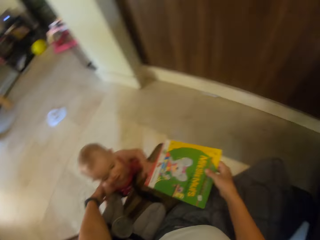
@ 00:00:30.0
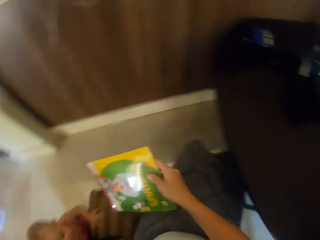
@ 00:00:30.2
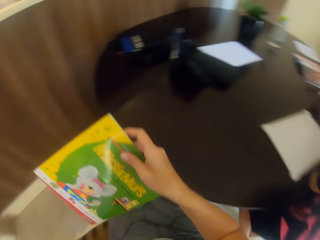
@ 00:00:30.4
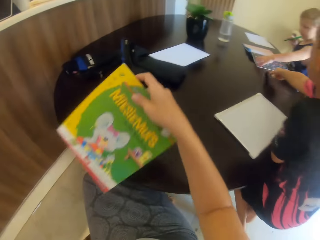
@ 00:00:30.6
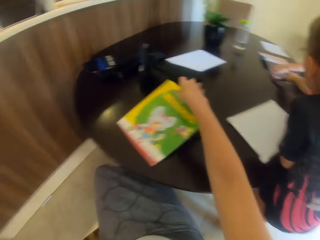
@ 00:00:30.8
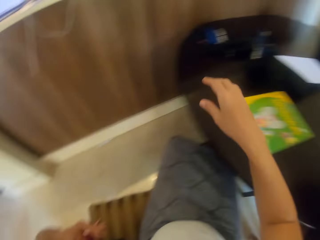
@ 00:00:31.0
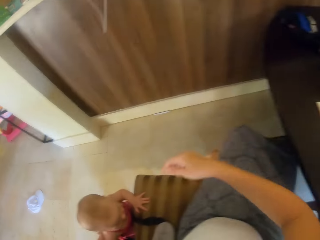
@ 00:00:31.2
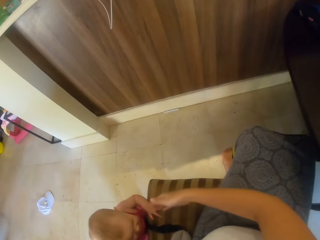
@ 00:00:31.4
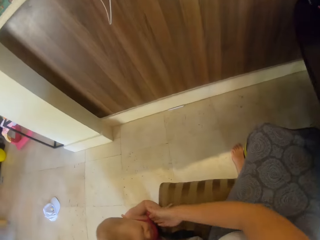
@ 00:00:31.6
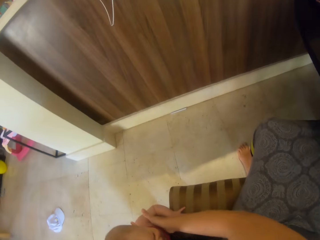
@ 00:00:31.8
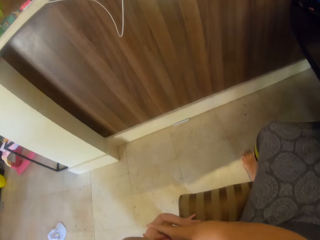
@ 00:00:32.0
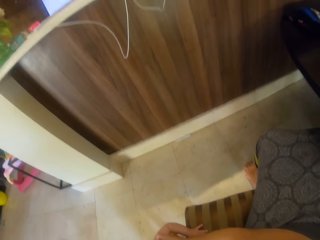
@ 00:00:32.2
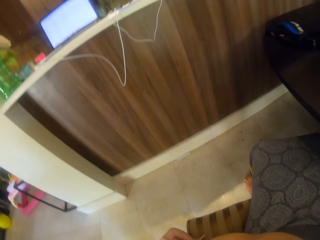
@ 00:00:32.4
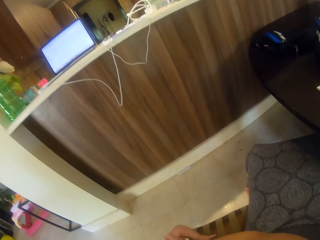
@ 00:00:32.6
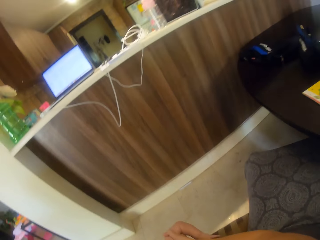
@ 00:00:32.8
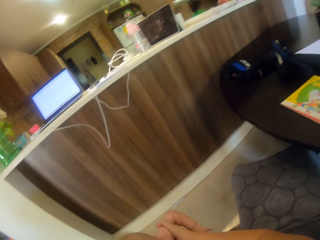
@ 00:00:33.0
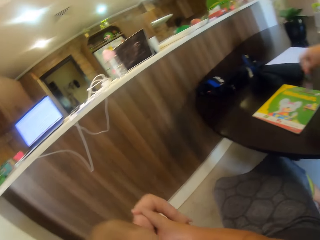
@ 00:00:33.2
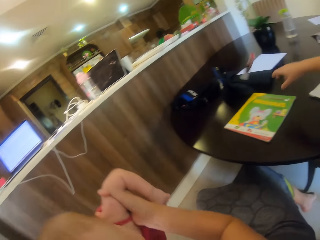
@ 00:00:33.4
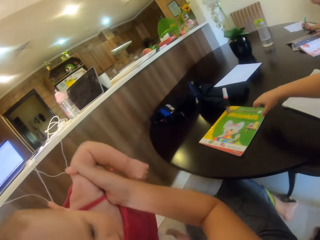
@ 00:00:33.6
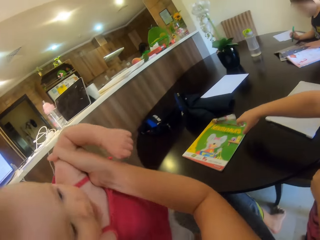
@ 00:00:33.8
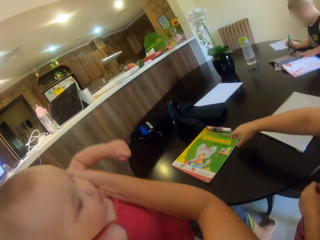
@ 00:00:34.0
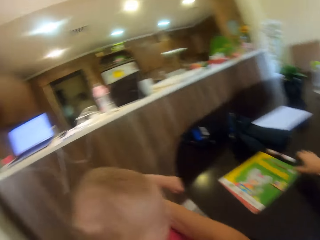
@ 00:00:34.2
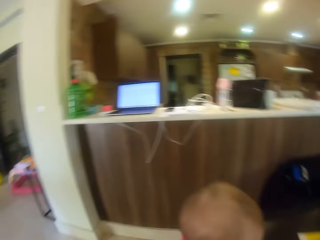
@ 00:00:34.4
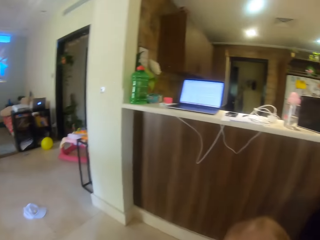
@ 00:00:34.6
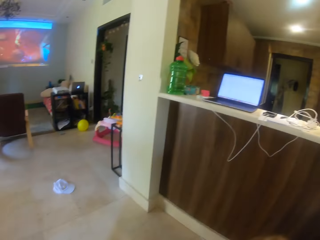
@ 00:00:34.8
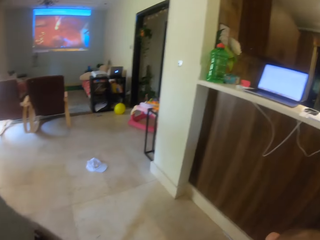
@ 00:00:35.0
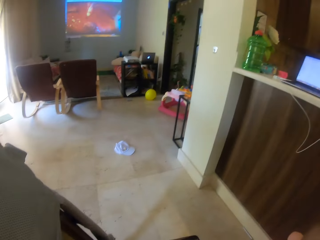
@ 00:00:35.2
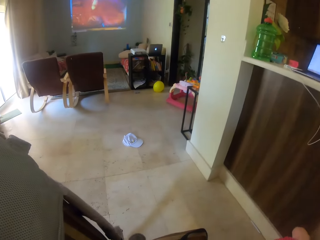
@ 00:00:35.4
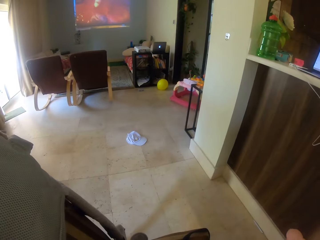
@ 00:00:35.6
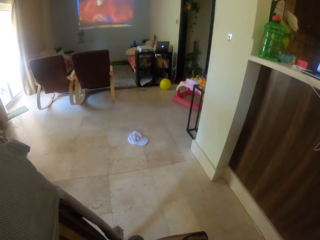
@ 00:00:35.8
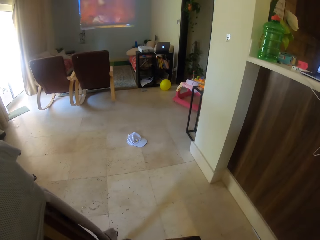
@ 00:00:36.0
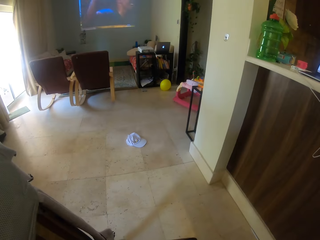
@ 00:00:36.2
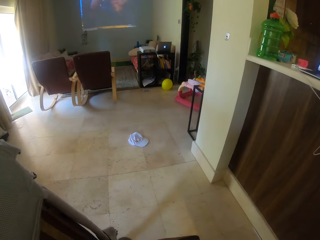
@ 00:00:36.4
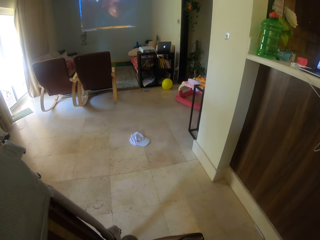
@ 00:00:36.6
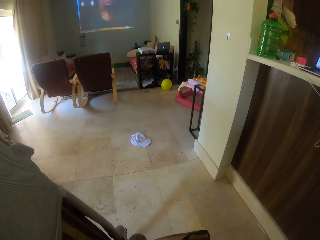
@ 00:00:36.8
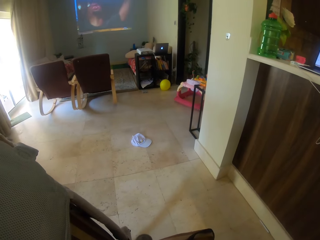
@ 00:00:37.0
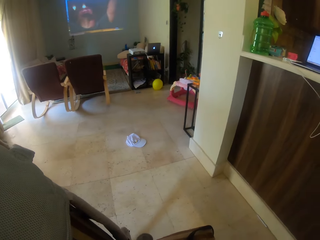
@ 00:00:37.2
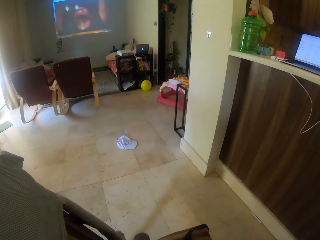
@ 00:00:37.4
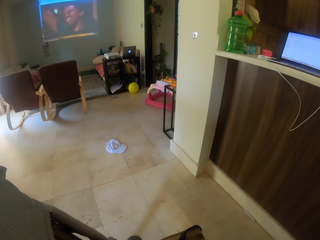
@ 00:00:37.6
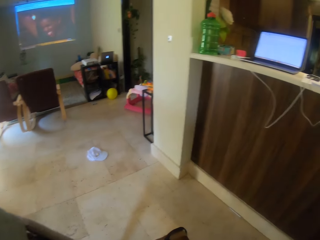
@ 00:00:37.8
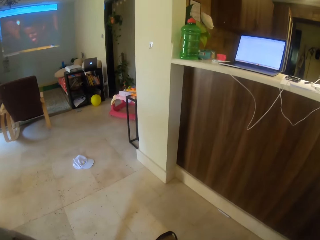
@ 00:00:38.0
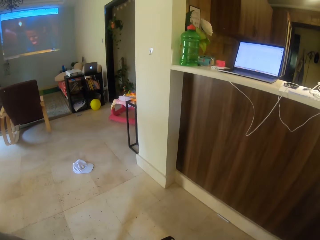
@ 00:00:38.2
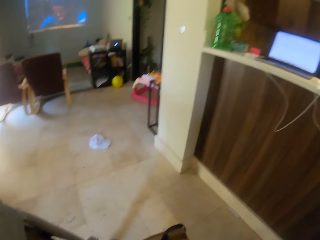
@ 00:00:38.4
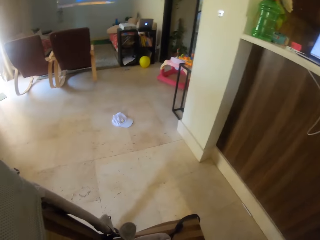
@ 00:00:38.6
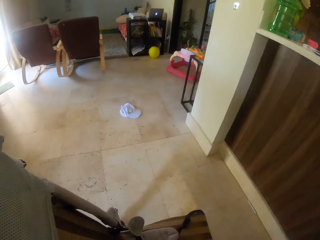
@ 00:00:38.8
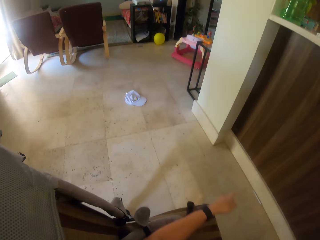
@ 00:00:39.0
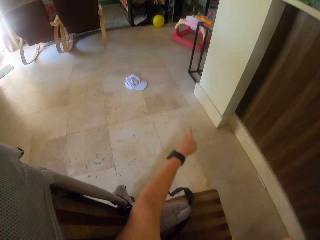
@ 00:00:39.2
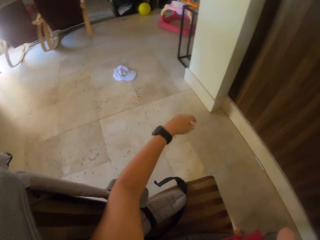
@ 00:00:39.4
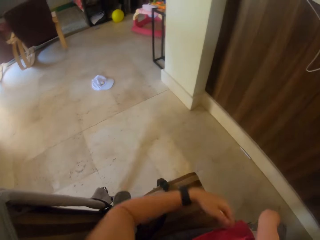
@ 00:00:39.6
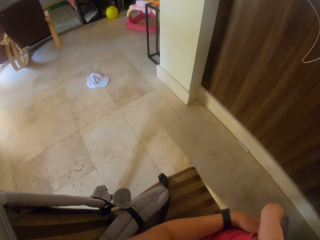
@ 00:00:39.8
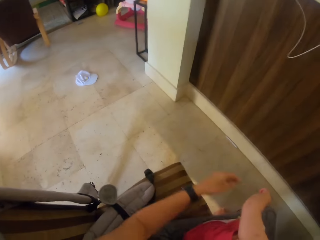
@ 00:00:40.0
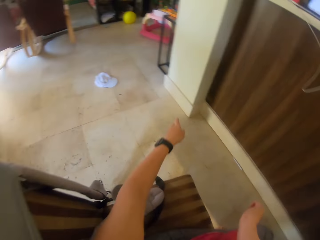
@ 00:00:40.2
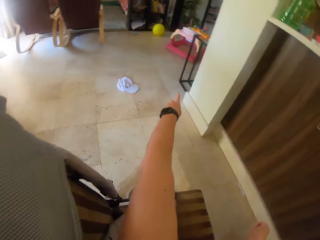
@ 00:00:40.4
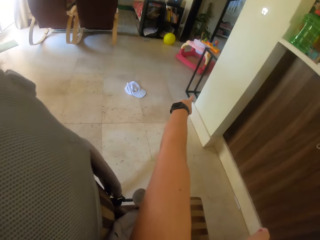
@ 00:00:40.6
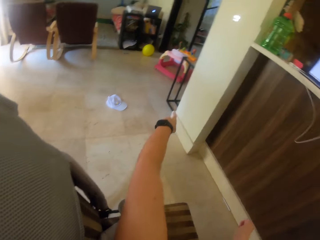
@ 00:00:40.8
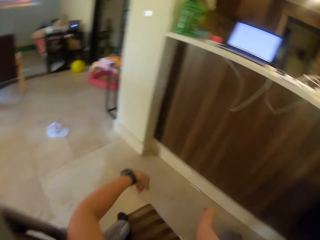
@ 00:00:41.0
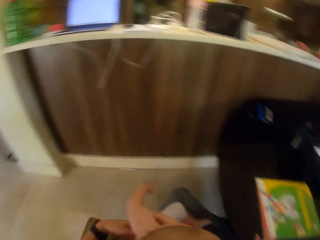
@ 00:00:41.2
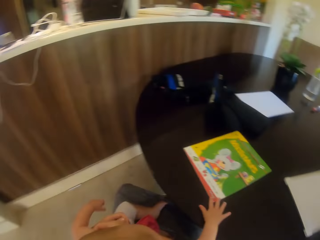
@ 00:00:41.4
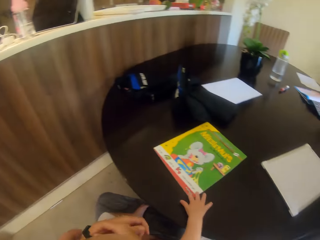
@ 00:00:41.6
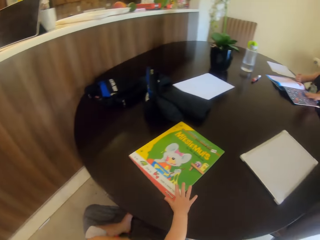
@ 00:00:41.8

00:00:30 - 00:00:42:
The camera wearer lifts the book. He puts the book on the table. He carries a child. Another child plays with the marker pen. The camera wearer picks up the baby. He puts the first child on his lap. He looks around the room. He walks around. He gestures with his hand.

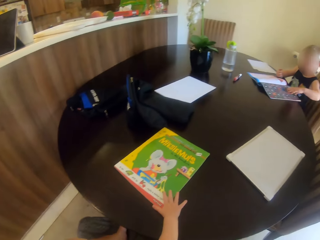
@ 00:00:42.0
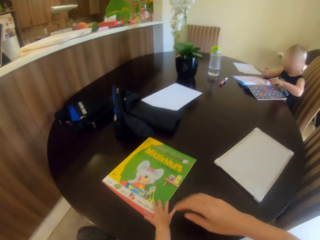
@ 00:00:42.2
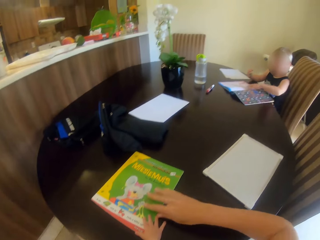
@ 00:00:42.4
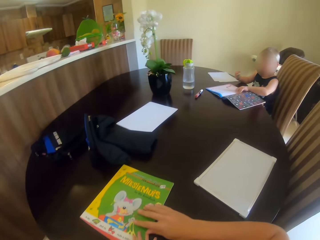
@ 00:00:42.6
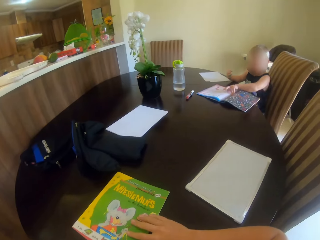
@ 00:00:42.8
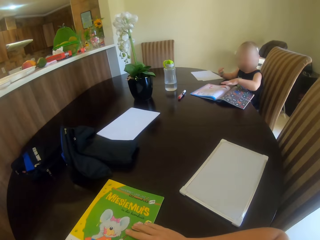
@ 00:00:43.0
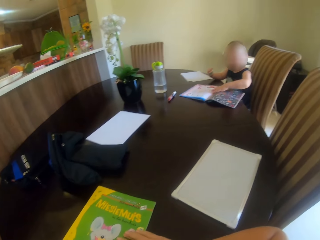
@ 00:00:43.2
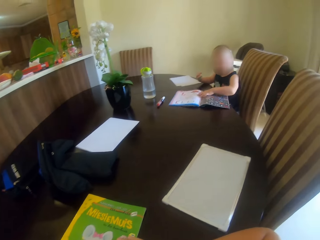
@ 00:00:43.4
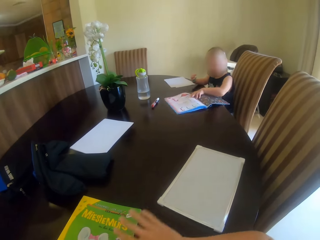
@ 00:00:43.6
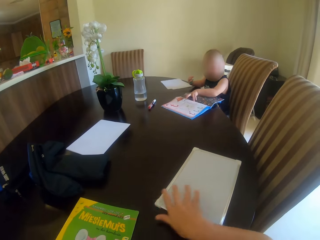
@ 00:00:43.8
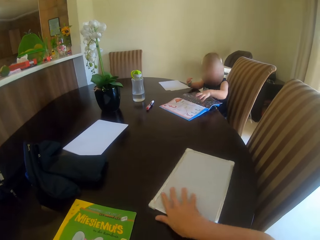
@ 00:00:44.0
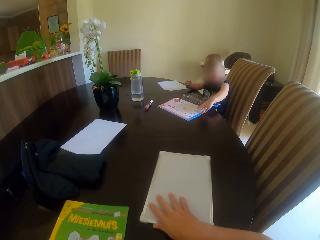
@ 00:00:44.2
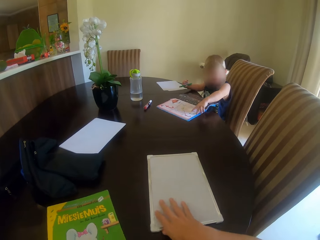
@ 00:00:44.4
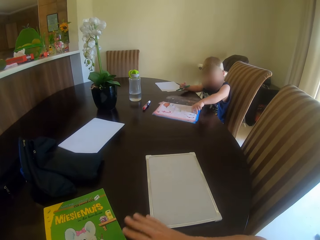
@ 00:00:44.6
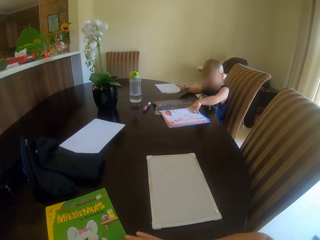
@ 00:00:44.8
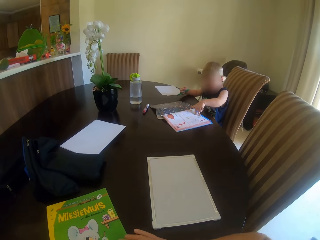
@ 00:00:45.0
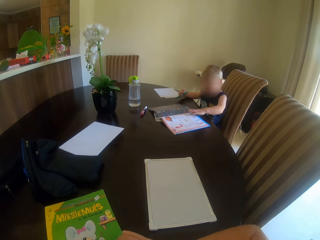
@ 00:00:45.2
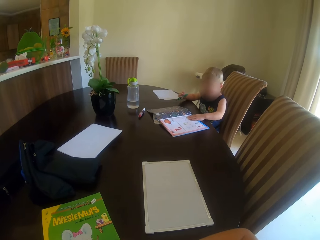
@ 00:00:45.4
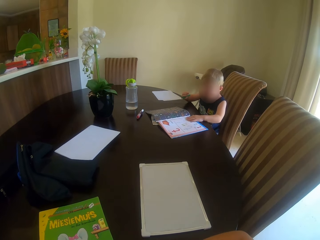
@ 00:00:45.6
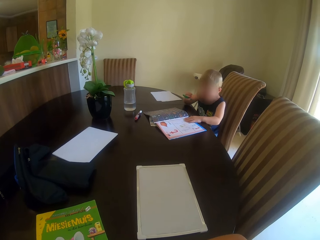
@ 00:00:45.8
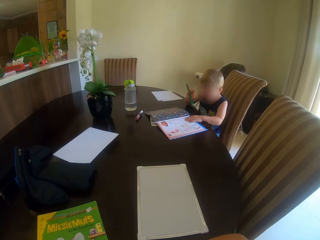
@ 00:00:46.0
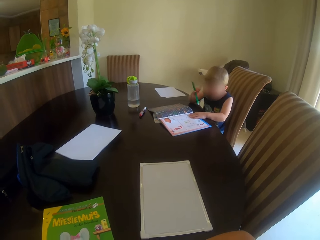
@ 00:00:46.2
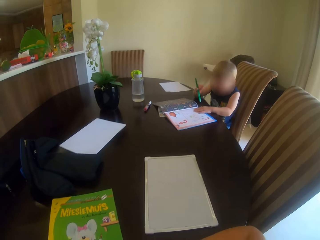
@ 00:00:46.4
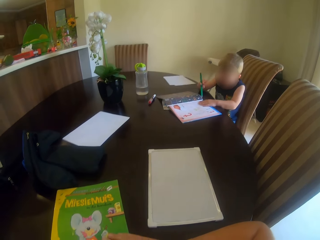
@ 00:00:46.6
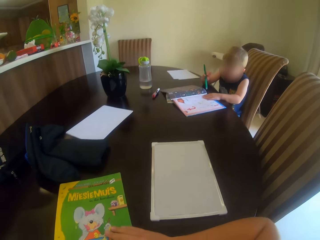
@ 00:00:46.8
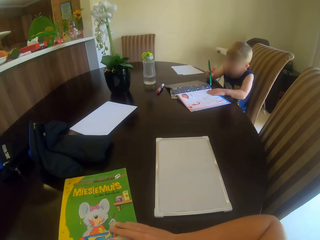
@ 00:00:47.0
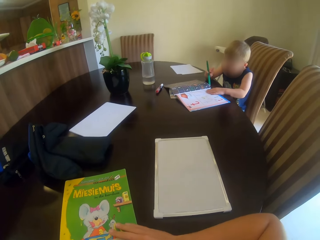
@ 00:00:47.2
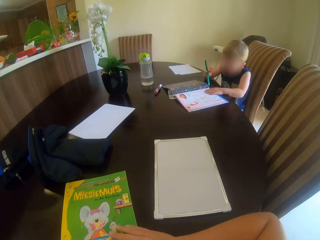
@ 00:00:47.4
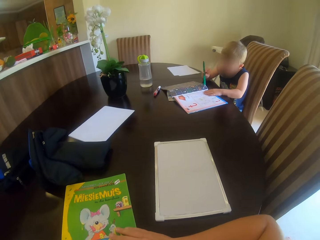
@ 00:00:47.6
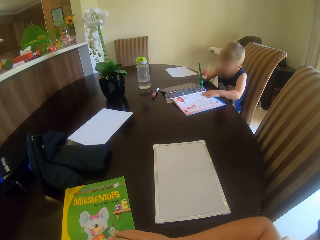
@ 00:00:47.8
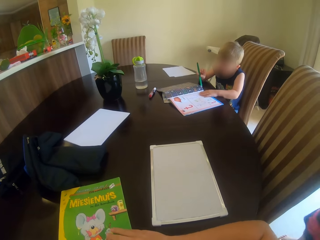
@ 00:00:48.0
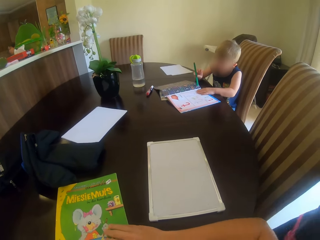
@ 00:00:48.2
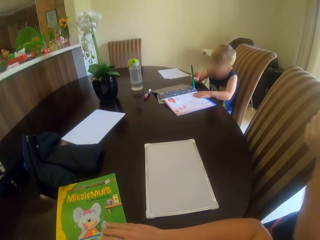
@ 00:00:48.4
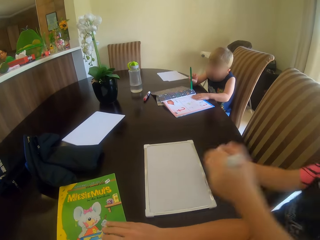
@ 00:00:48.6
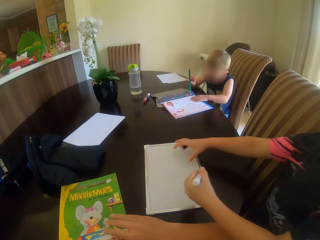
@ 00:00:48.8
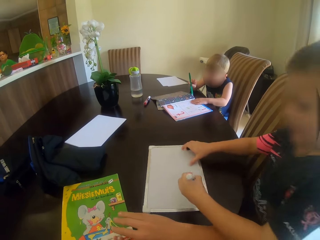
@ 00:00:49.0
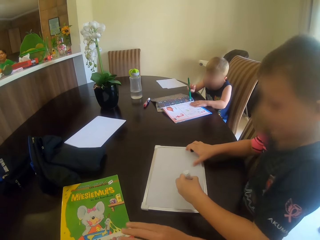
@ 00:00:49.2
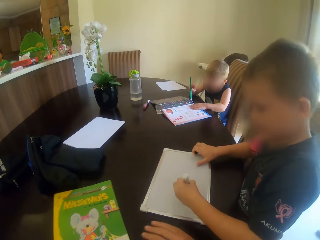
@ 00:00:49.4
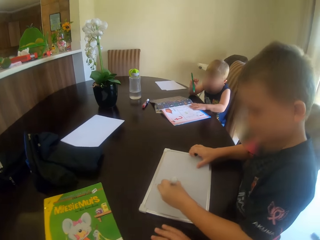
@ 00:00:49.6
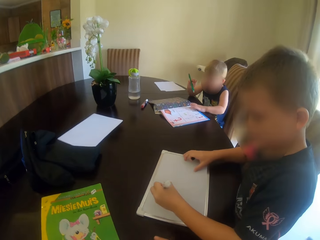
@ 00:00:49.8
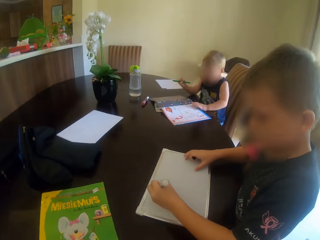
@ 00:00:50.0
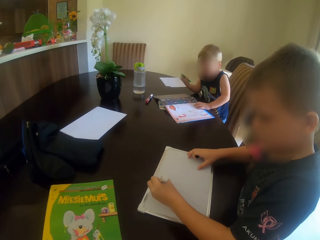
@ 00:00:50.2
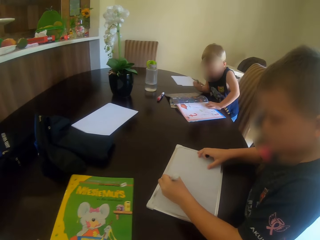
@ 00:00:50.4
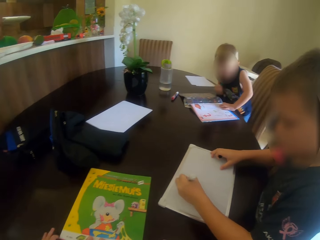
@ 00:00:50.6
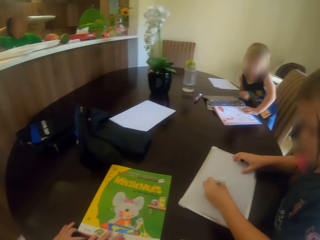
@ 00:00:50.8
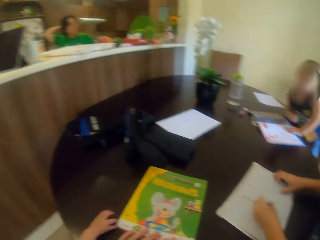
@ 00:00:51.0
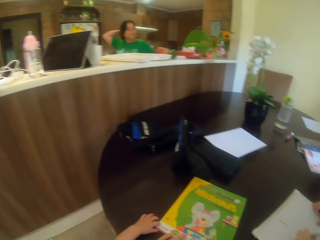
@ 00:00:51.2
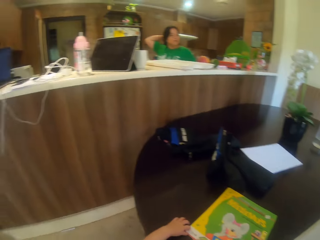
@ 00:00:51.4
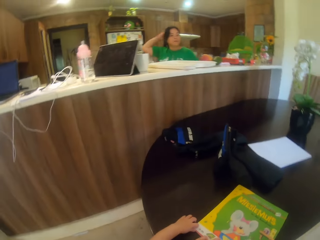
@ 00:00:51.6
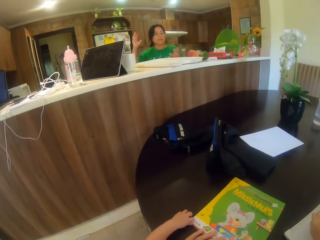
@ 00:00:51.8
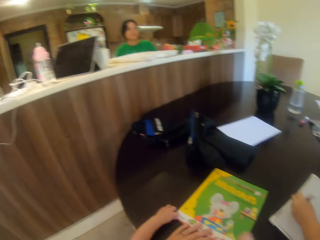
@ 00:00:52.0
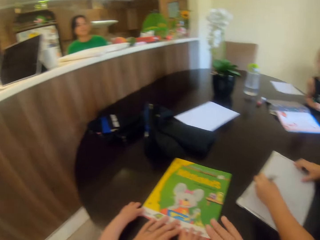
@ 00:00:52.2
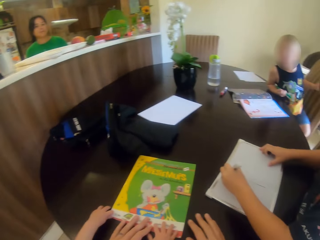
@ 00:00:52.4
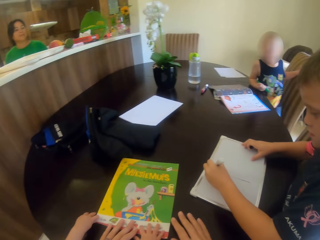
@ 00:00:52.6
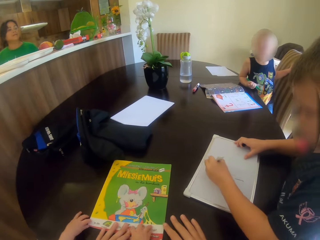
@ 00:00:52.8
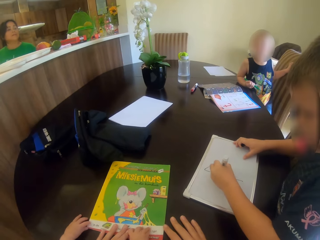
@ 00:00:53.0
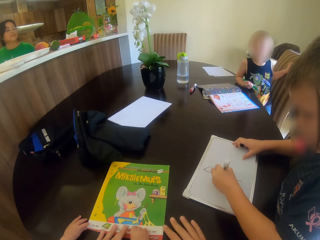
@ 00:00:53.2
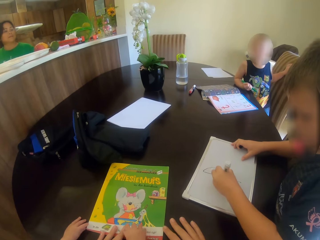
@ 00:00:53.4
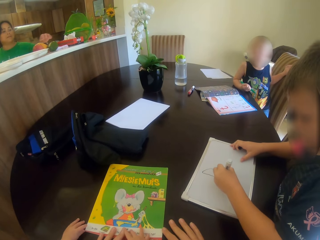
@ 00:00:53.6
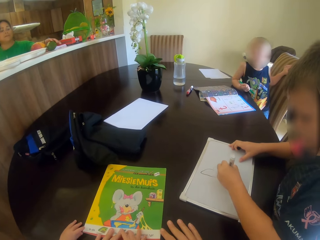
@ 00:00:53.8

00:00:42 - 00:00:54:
A child puts his hand on the book. The camera wearer puts his hand on the book. He moves the board. Another child holds the book and writes on the book. A third child holds the marker pen. A person writes on paper. The camera wearer moves the book on the table. The third child writes on the board. The camera wearer talks to a woman. The woman puts her hand down.
